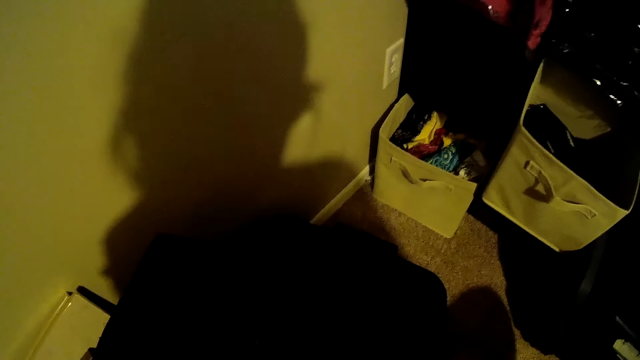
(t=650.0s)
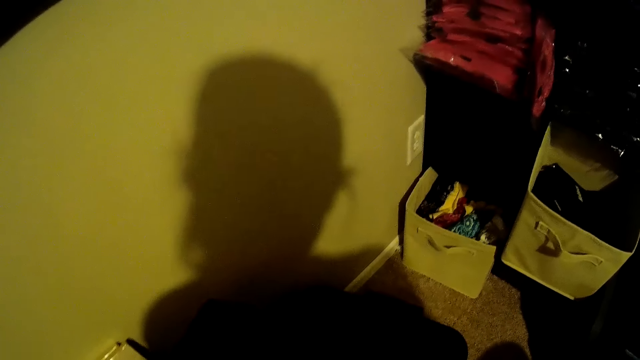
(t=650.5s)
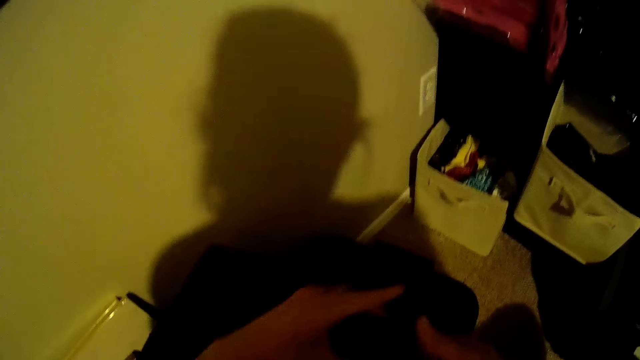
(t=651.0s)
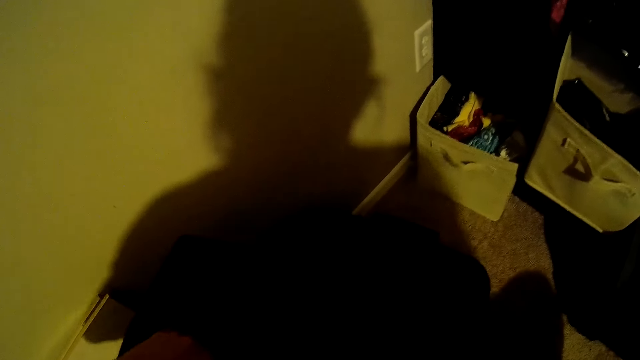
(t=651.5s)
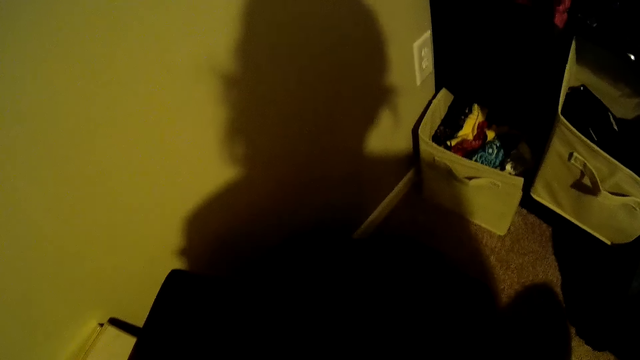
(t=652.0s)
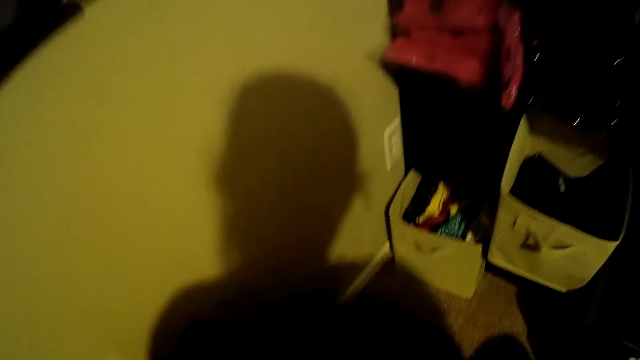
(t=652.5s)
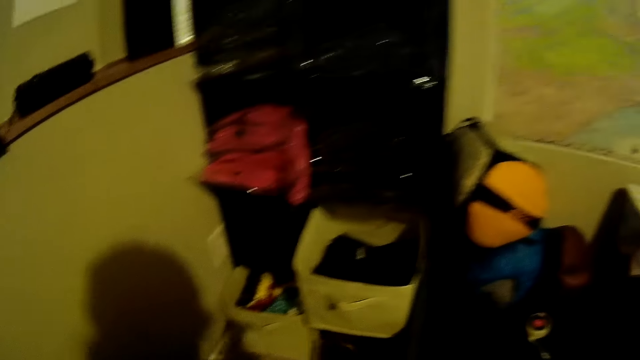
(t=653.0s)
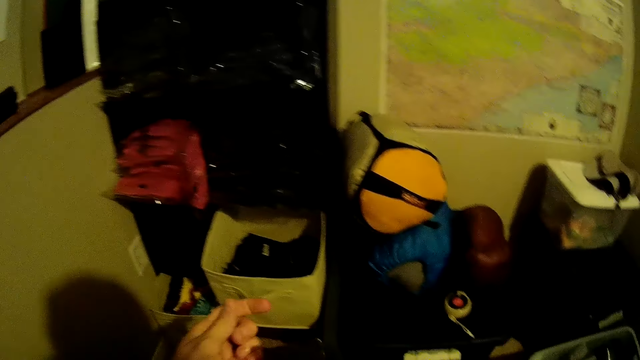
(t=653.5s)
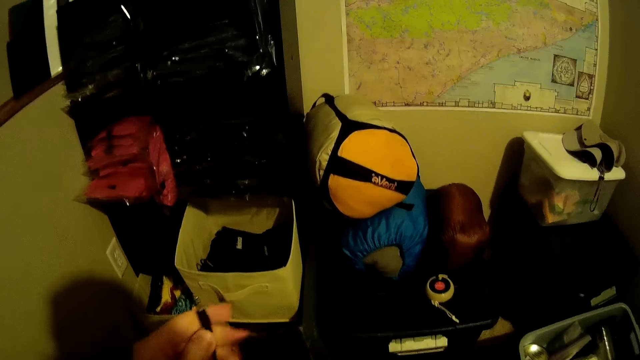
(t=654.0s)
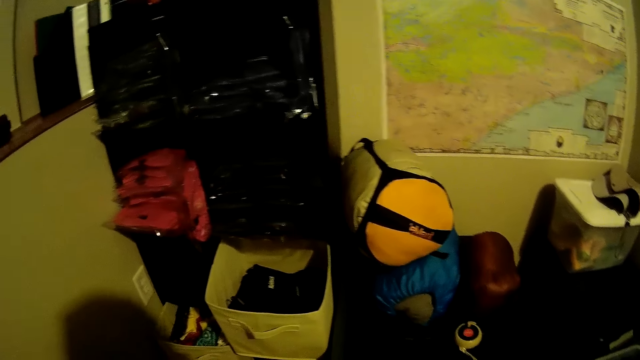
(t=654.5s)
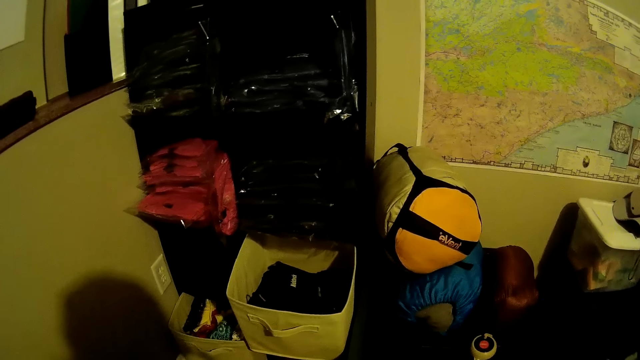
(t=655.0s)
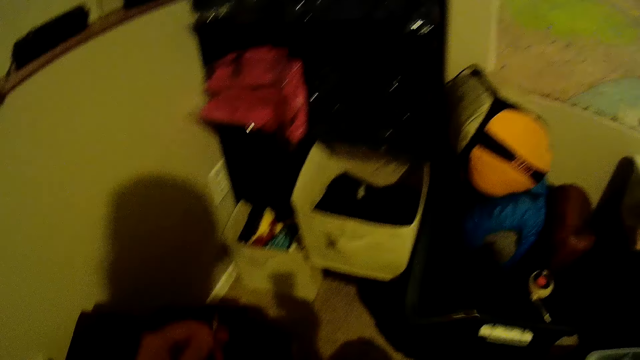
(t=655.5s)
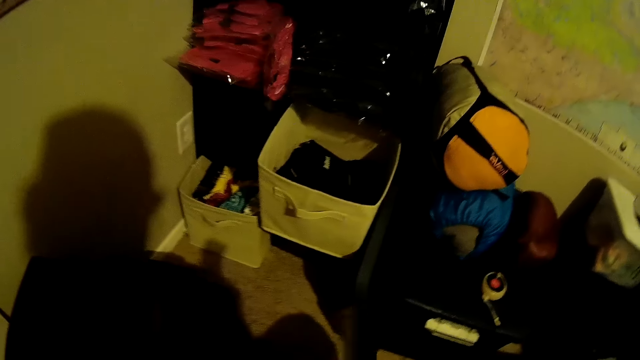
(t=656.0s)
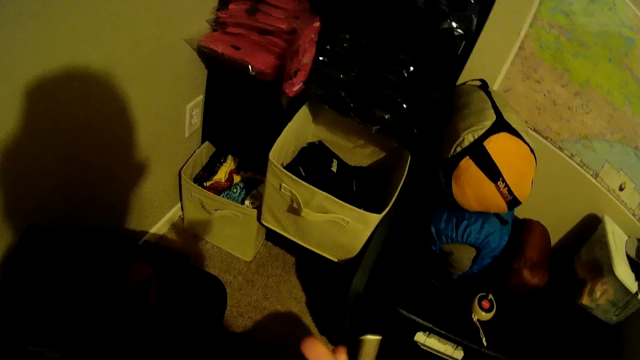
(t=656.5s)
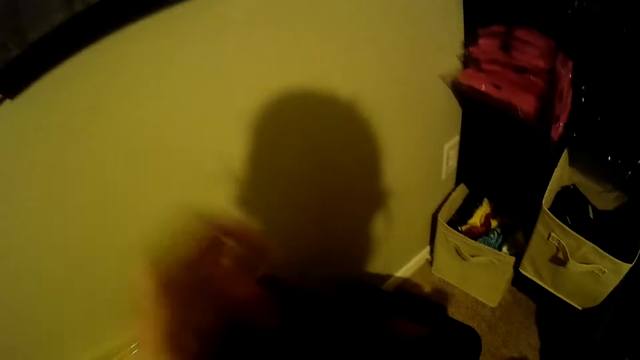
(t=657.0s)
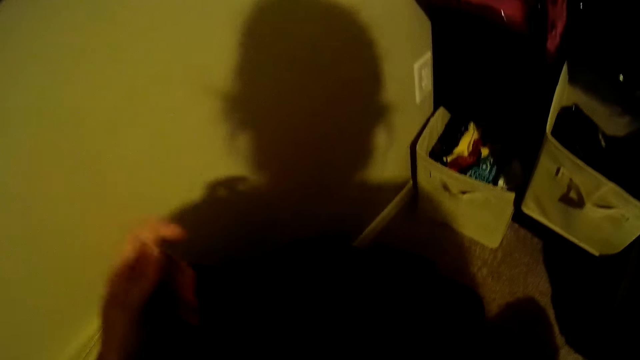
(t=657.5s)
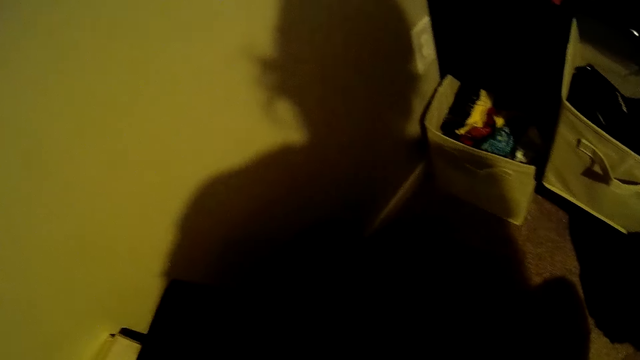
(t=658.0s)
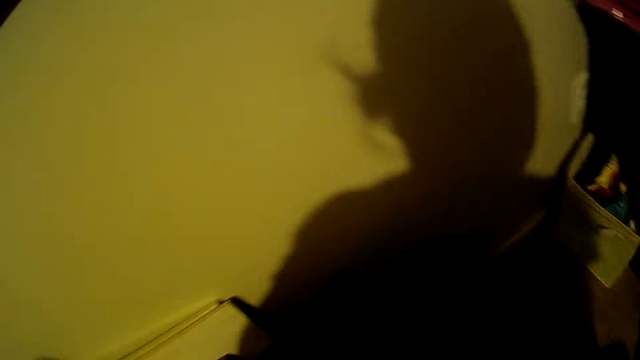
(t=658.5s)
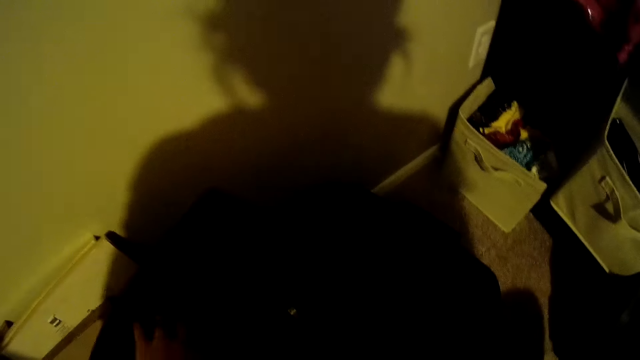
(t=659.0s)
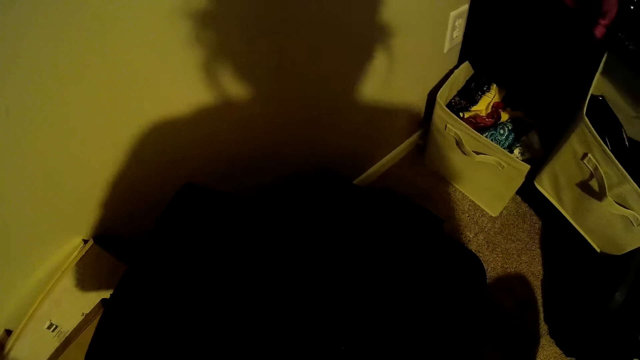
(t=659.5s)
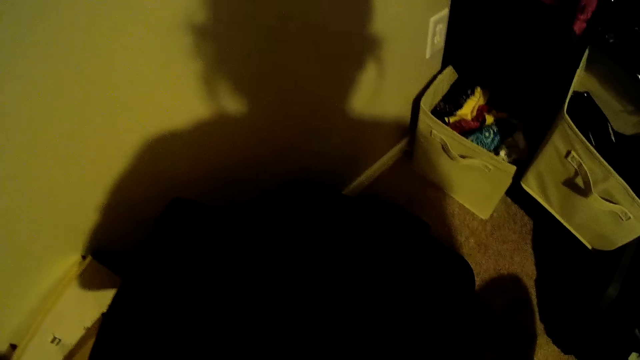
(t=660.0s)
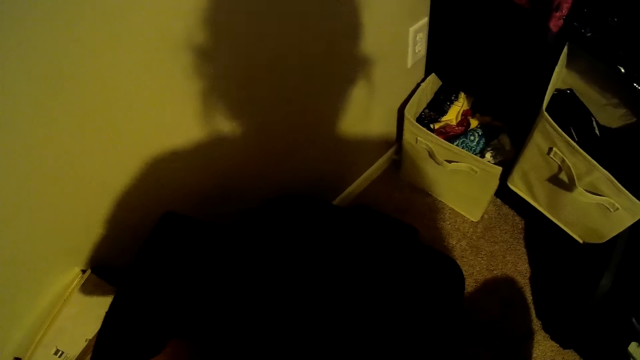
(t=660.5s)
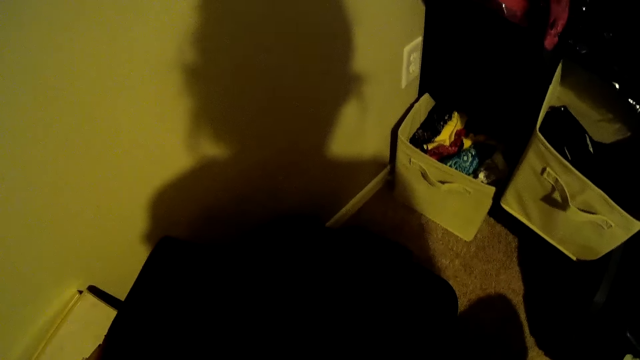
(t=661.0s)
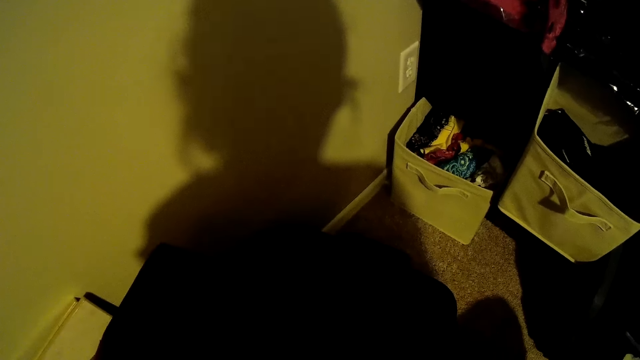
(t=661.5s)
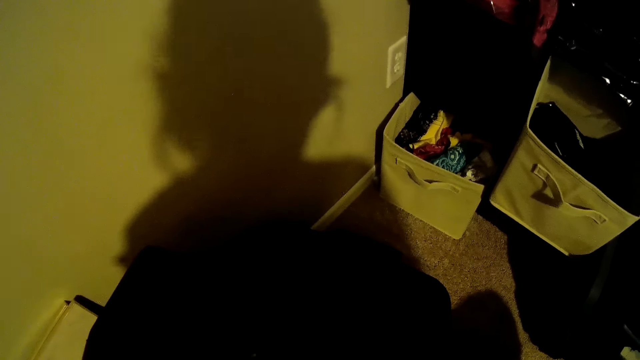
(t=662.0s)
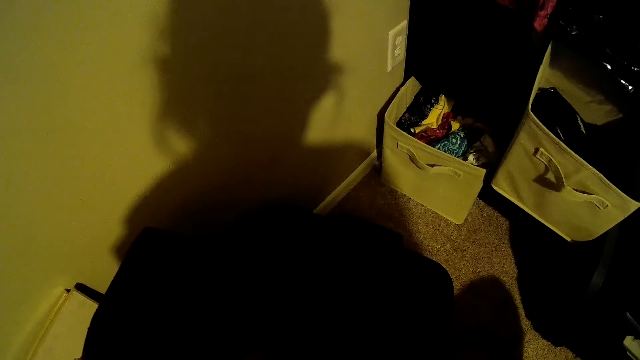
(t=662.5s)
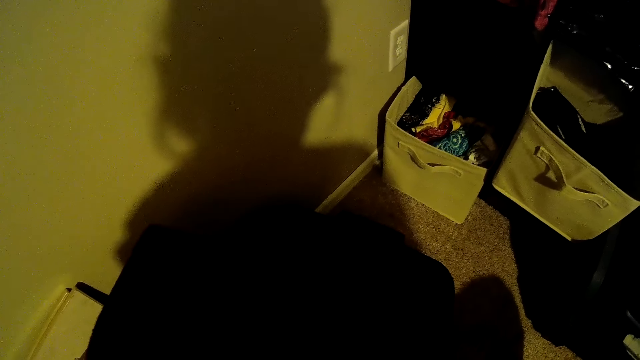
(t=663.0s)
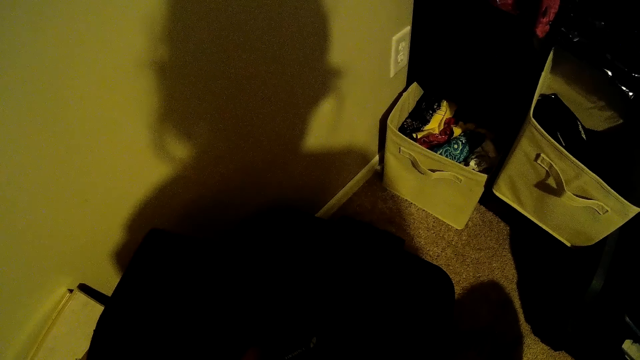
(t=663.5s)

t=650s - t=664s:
The camera wearer picks up a charger with her left hand. She holds something. She plugs a phone with the charger into the wall with her left hand.

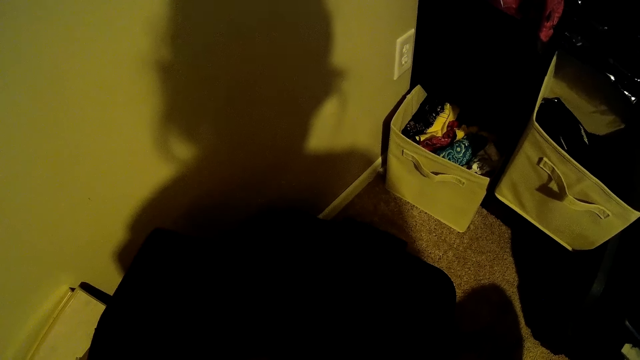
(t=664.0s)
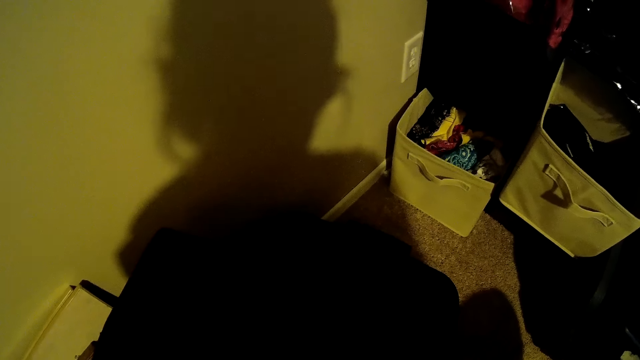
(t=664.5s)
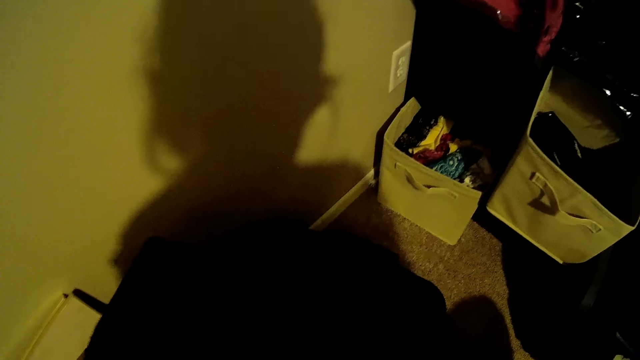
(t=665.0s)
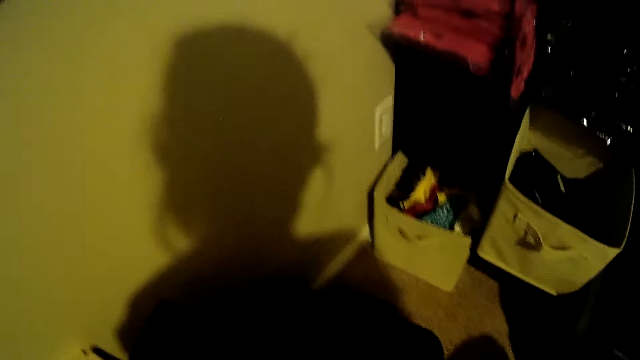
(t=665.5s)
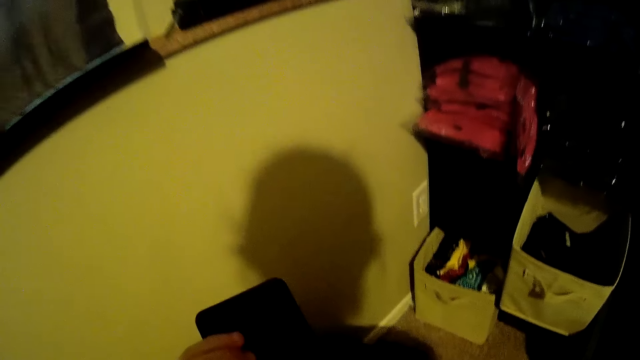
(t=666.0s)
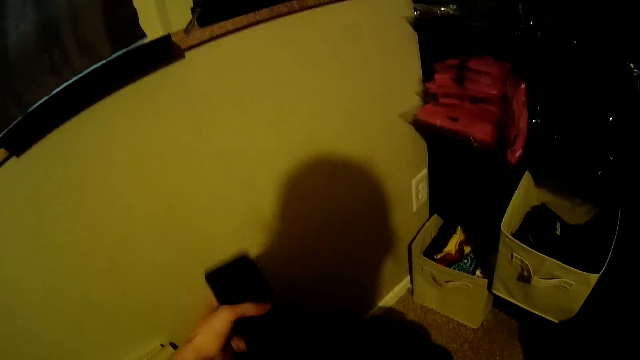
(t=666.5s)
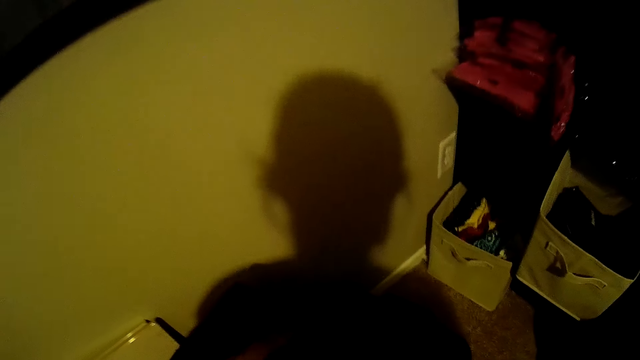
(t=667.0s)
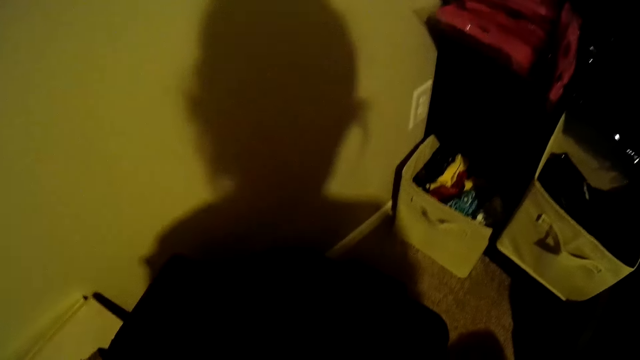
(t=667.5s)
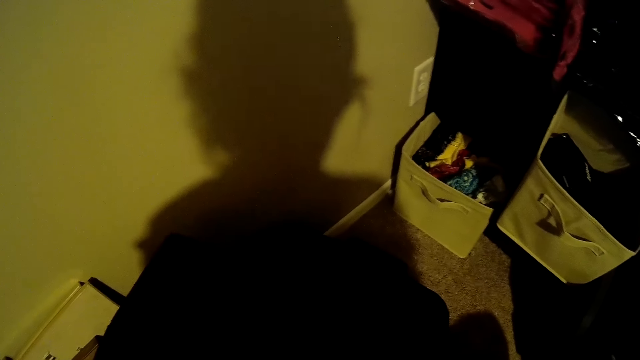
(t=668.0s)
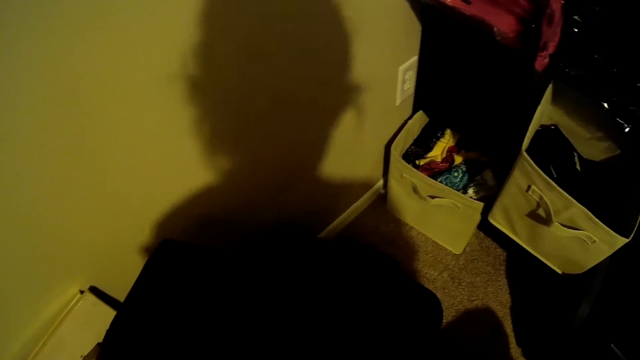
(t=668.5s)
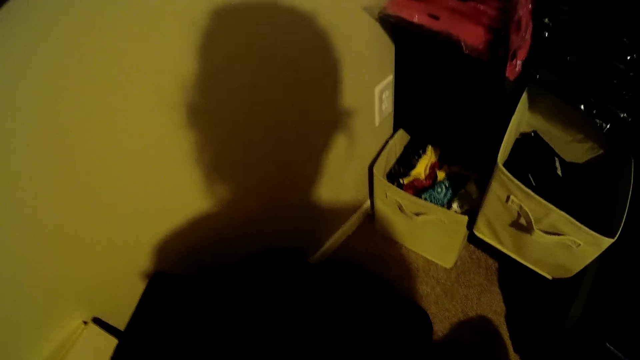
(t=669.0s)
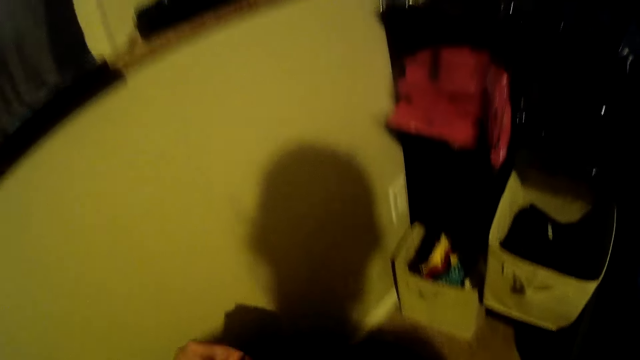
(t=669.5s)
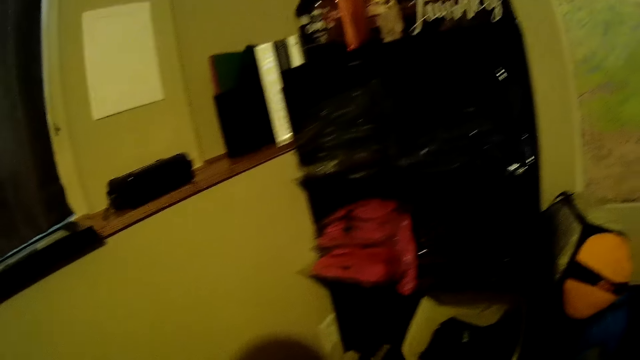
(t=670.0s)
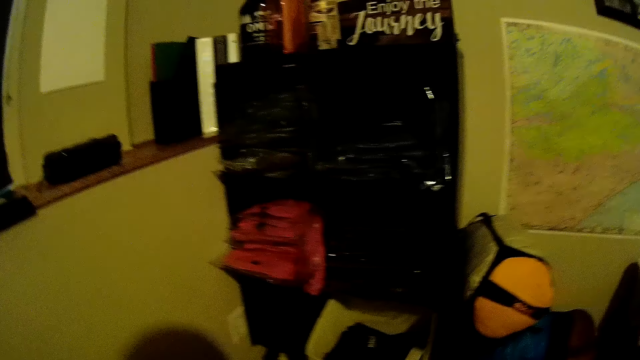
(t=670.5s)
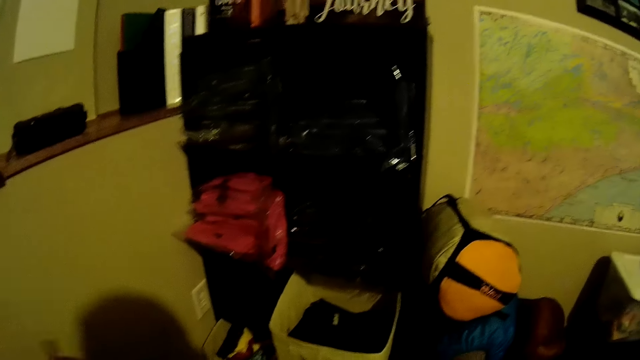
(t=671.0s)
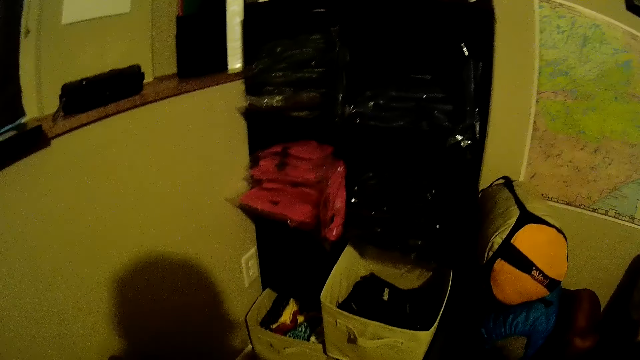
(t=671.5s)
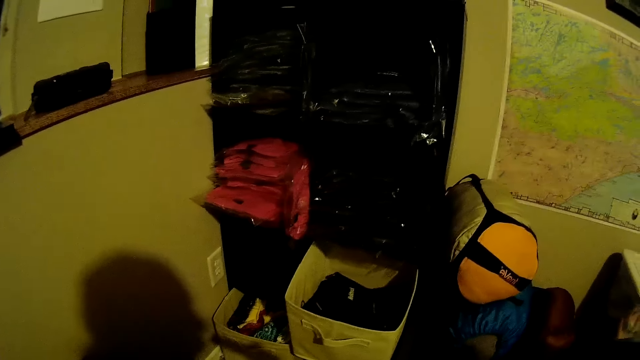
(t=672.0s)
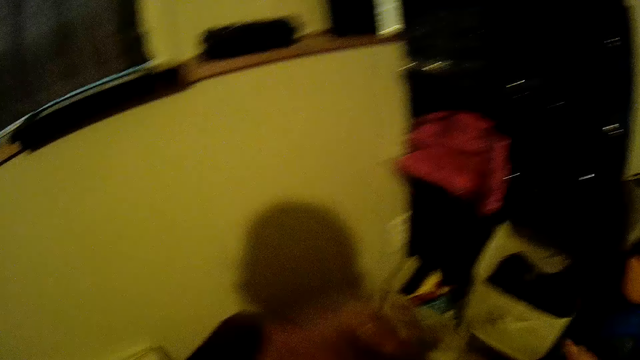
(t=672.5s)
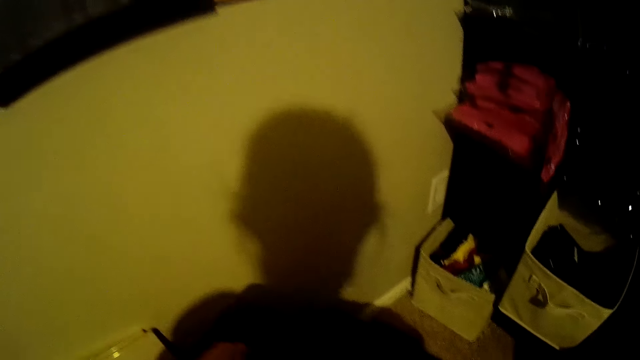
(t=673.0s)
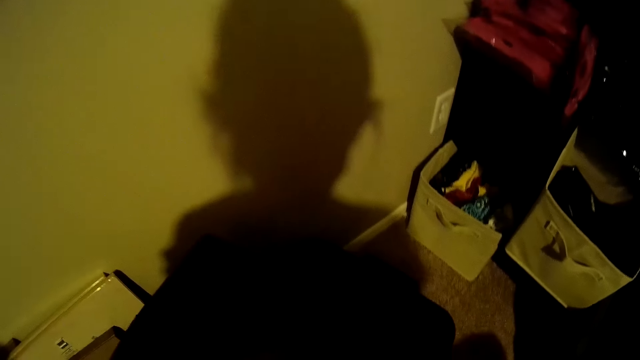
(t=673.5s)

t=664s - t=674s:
The camera wearer does something.
